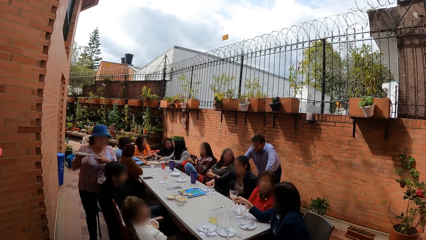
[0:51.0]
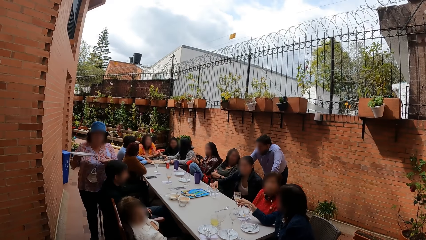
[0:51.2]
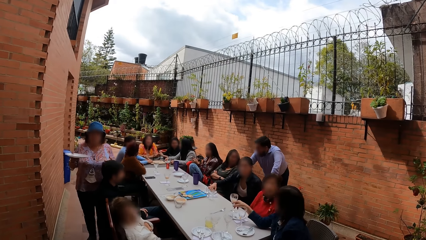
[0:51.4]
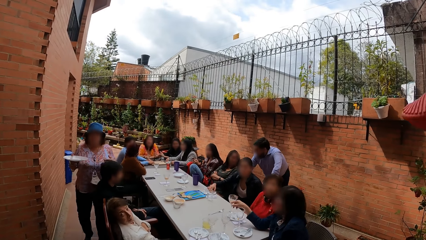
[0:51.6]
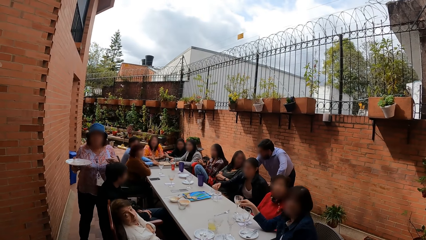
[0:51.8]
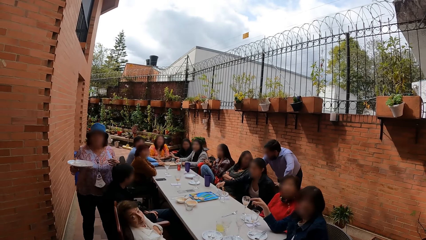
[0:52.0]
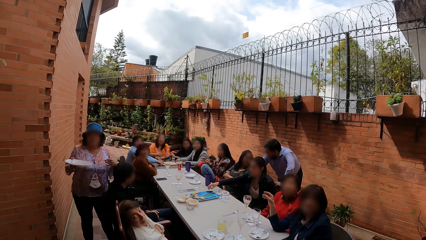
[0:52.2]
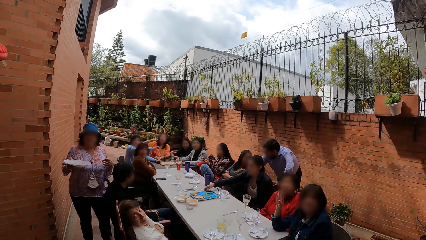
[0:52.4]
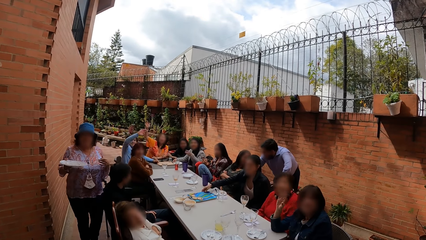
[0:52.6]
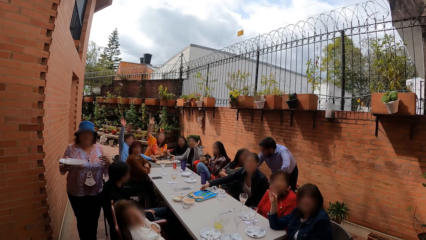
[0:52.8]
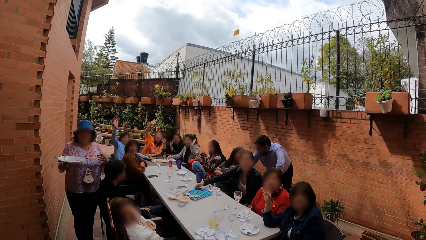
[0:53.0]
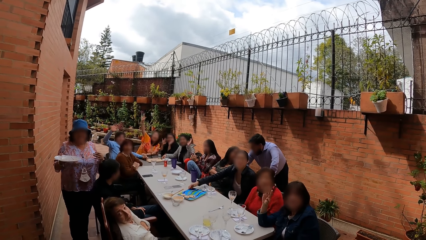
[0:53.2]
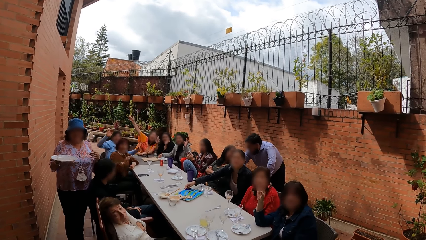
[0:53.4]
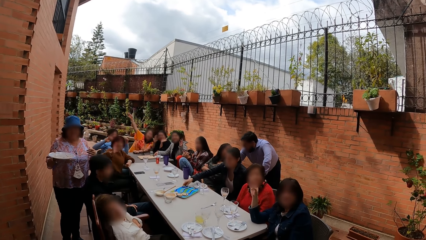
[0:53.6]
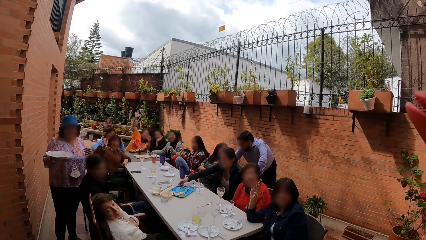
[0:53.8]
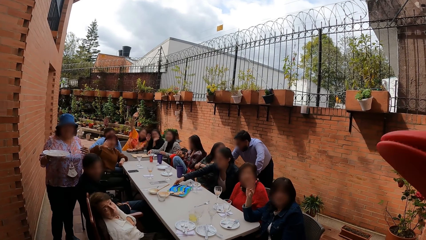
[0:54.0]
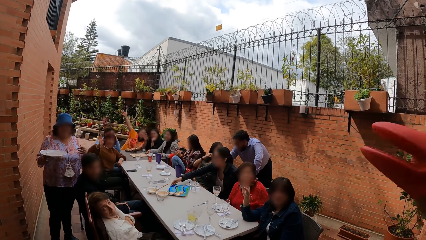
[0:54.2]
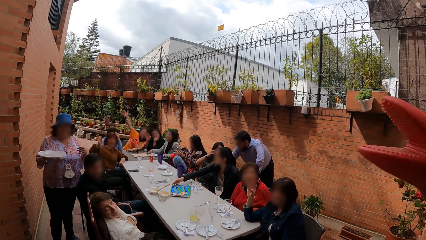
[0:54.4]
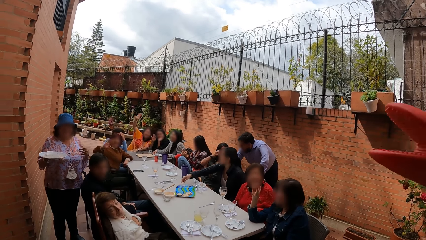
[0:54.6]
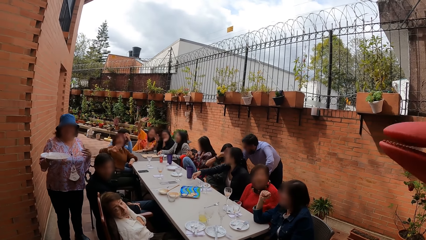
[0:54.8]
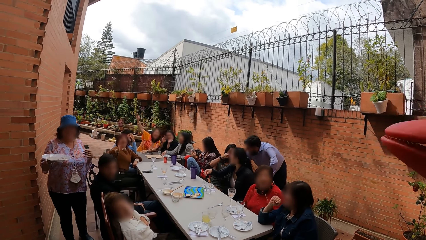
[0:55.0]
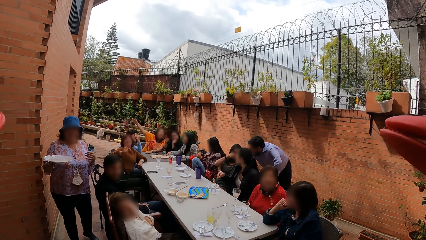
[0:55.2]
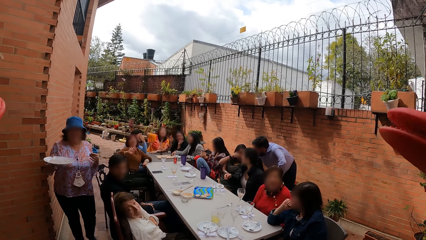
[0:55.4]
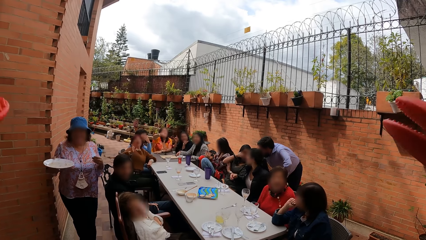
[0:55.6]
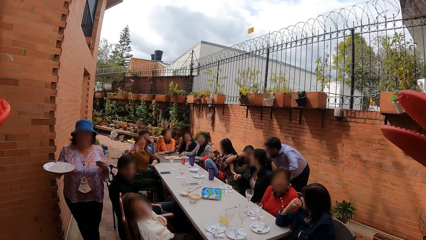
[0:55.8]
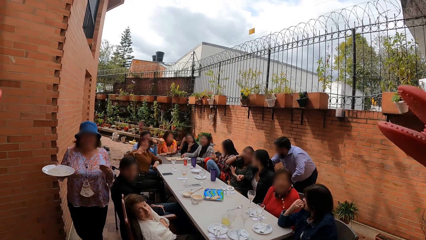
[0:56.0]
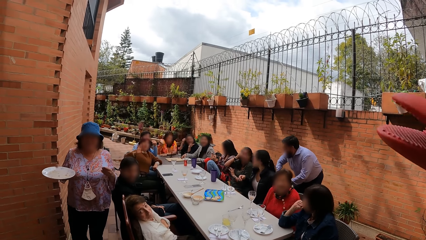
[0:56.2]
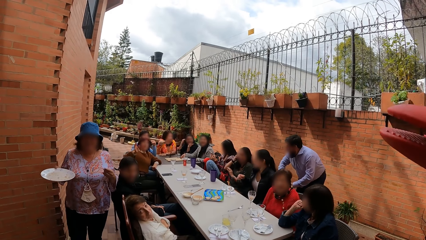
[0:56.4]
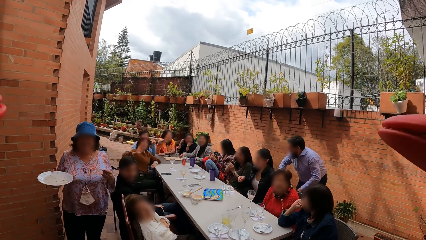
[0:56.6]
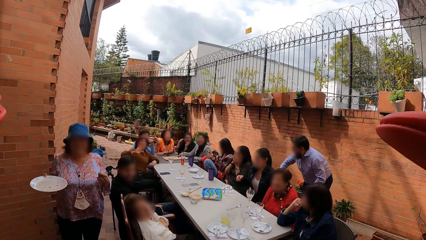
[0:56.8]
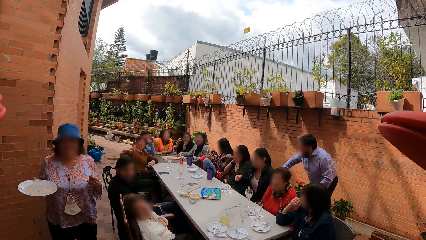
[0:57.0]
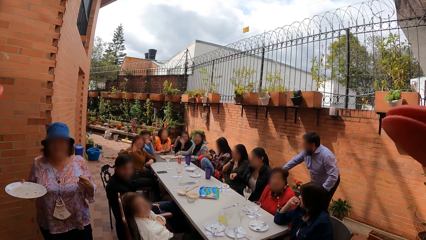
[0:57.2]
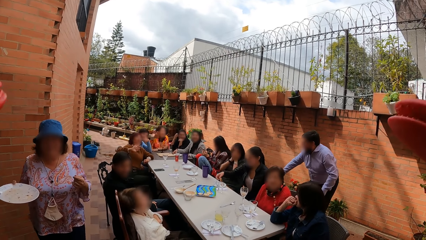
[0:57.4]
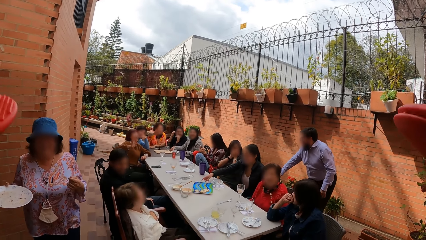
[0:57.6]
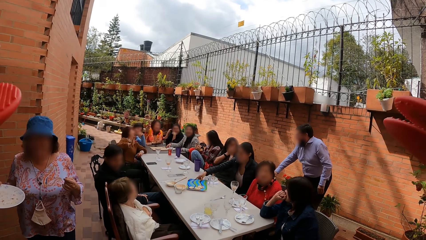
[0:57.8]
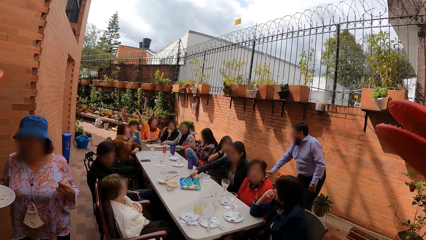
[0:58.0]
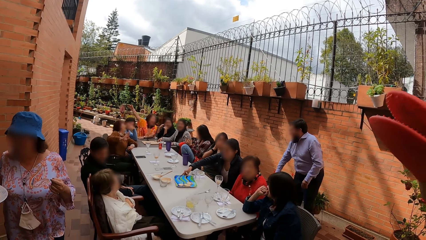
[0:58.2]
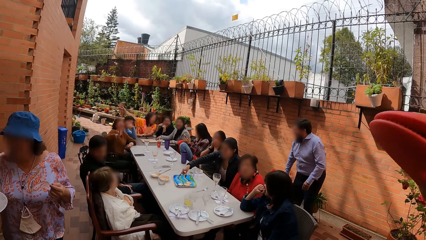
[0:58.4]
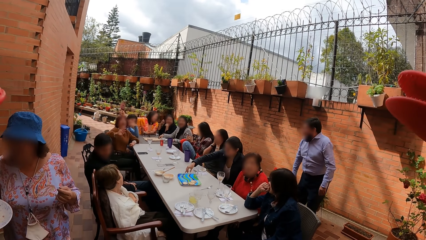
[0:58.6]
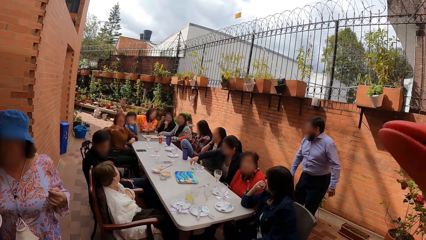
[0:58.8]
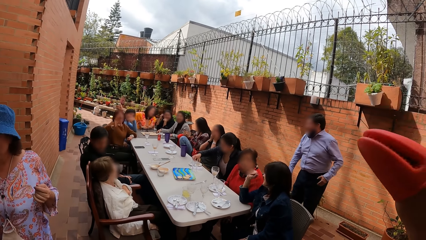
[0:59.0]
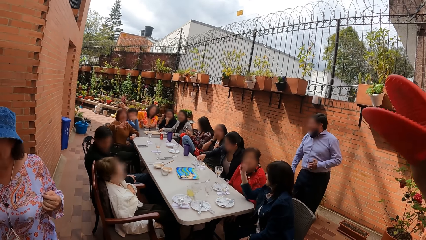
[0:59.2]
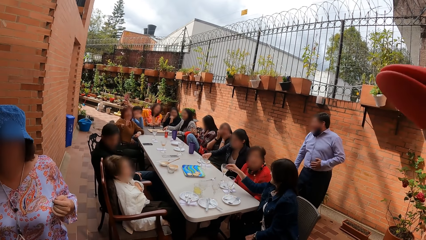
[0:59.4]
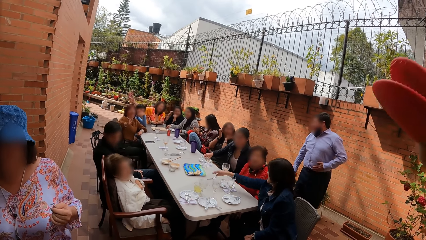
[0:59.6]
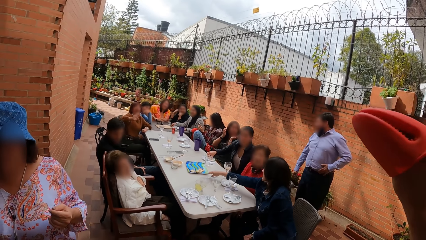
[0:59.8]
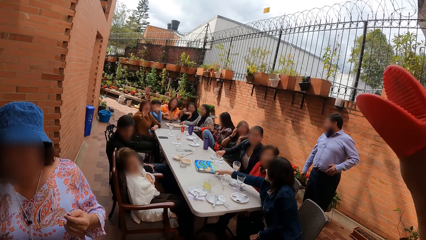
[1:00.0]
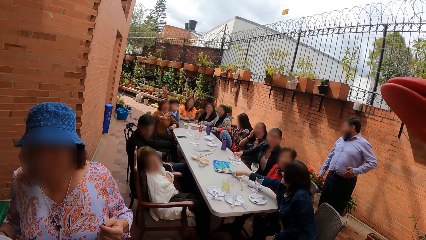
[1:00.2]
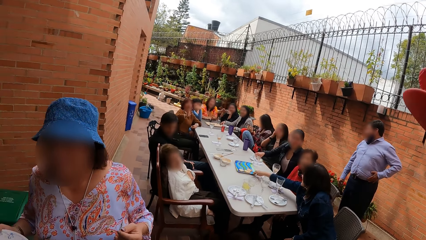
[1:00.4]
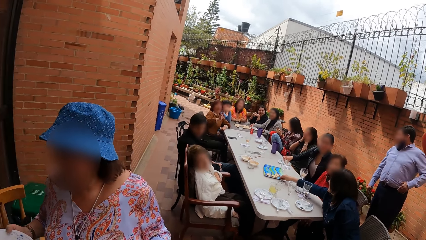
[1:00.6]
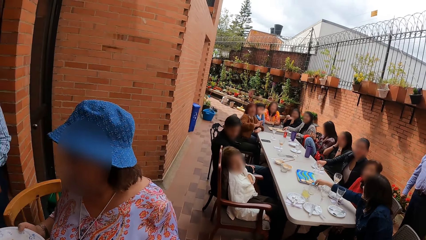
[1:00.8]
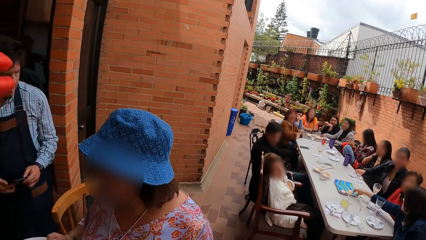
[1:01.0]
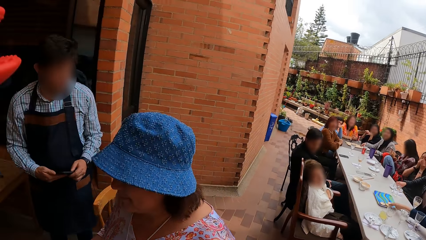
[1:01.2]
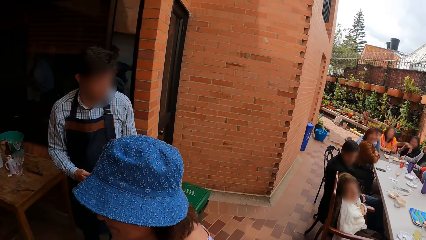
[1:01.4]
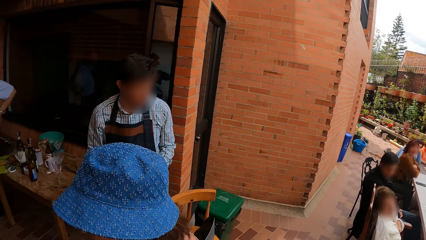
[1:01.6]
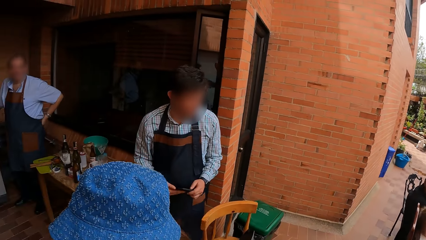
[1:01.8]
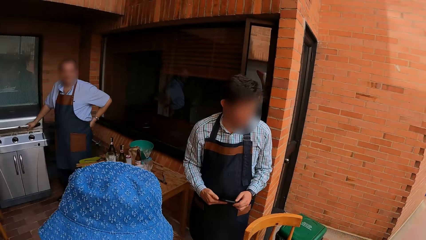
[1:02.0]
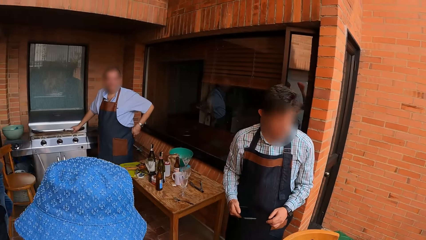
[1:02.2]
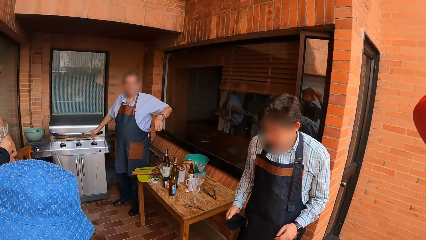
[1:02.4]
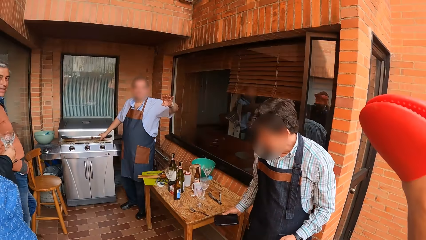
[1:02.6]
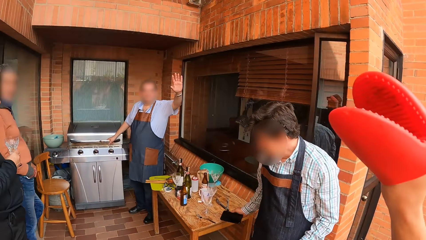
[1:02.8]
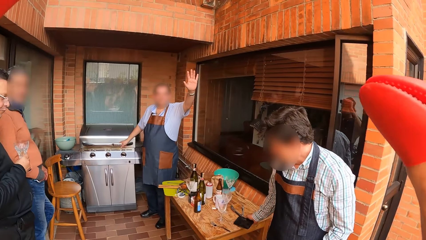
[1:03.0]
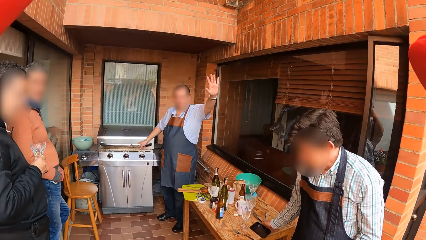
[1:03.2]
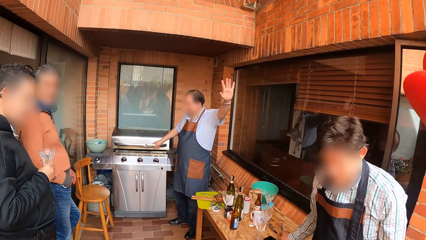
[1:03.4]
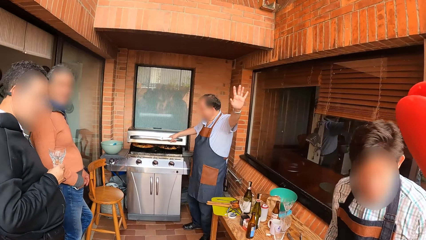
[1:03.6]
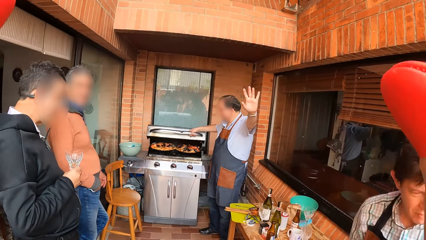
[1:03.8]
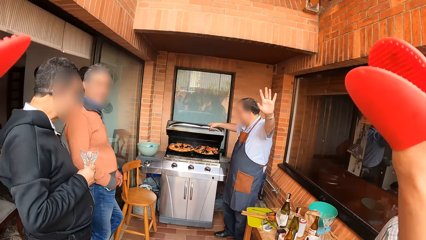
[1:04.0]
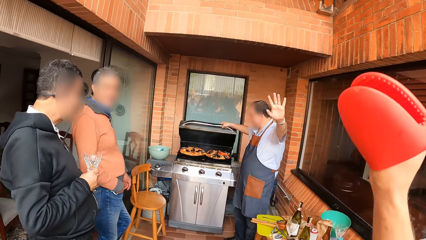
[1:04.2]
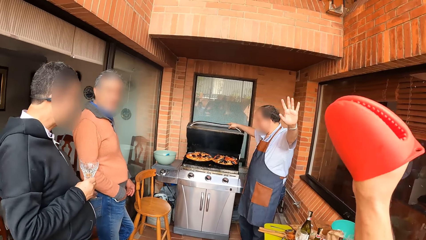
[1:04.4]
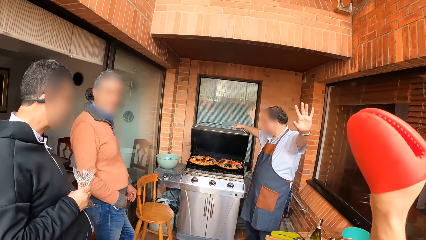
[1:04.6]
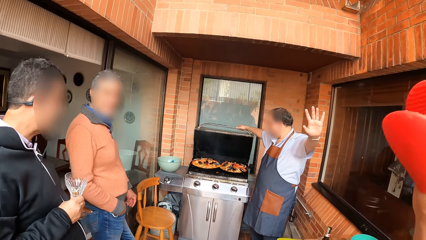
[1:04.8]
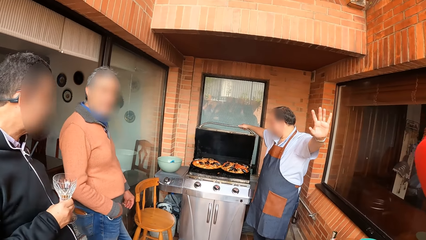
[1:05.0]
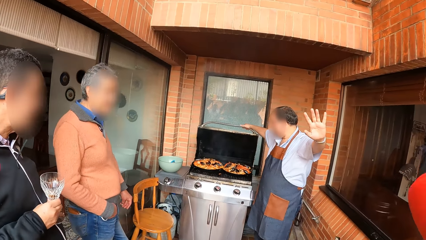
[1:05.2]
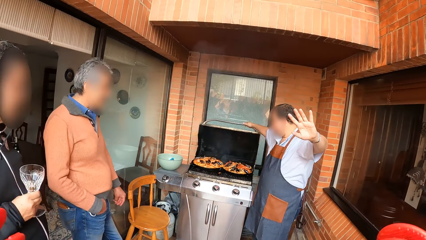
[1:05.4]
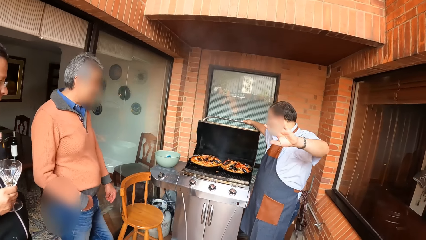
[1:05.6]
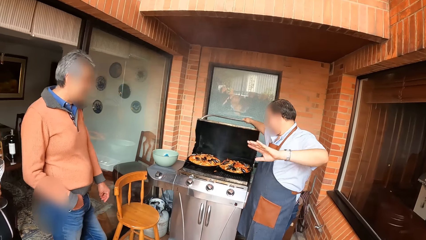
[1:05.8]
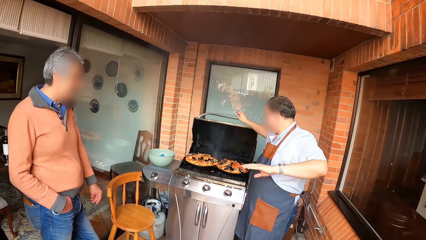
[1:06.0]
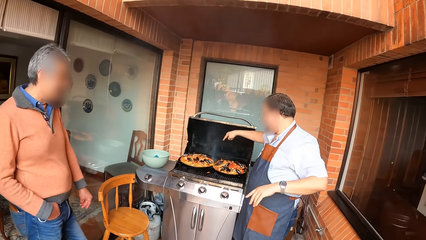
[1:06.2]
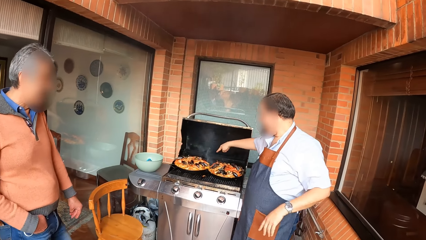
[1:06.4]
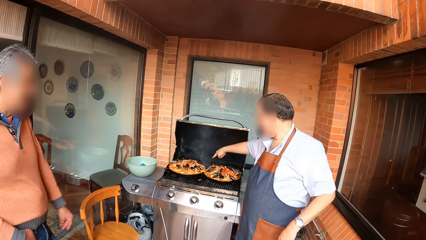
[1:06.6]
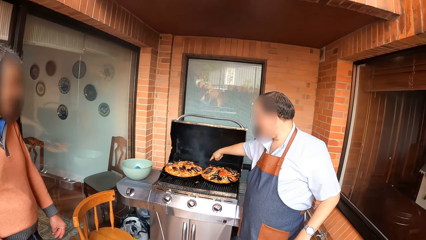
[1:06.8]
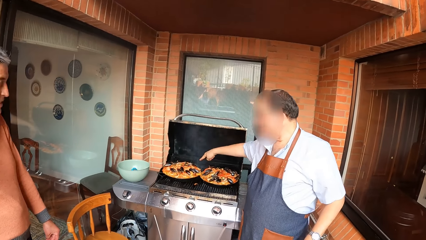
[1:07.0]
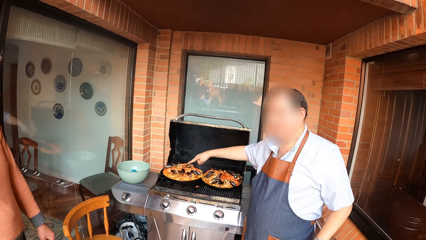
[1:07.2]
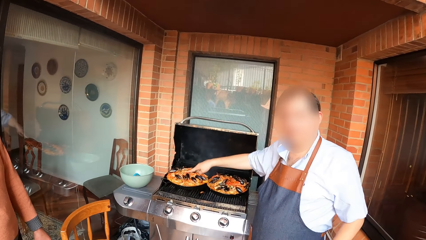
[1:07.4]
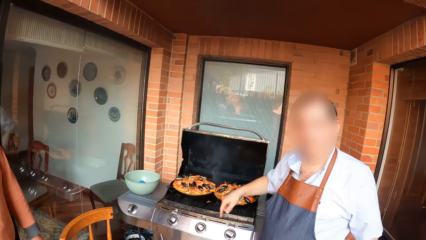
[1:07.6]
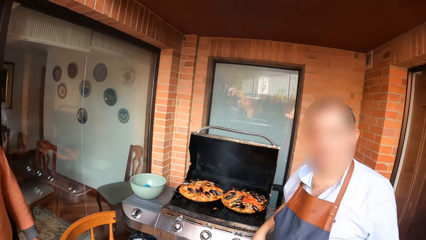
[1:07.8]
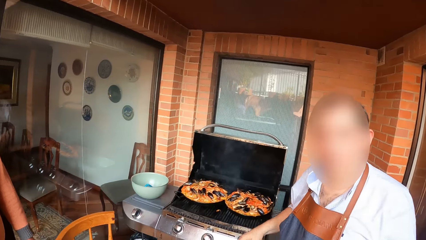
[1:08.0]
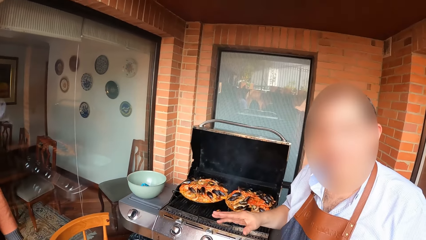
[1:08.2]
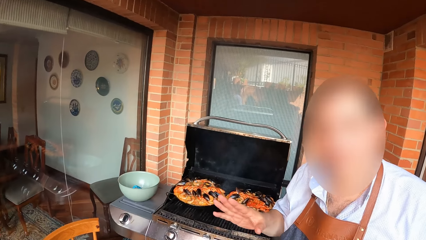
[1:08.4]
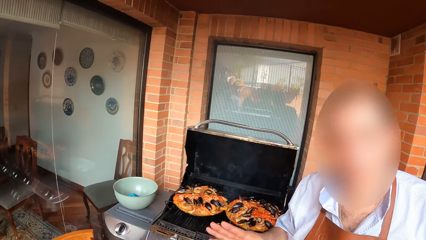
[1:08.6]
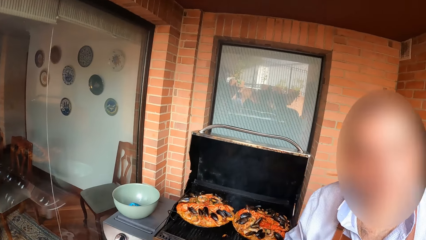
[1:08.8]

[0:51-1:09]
A woman passes the plate in her left hand to her right hand. Another woman drops a piece of food in her right hand on the table. The camera wearer speaks to a group of people at the table. The other woman moves a tray on the table with her right hand. The group of people wave at the camera wearer. The camera wearer moves hands. A person walks around. The first woman walks past the camera wearer. A man opens the grill with his right hand. The camera wearer moves hands. The man speaks to the camera wearer.
